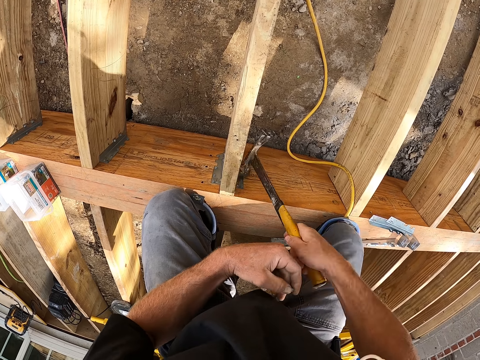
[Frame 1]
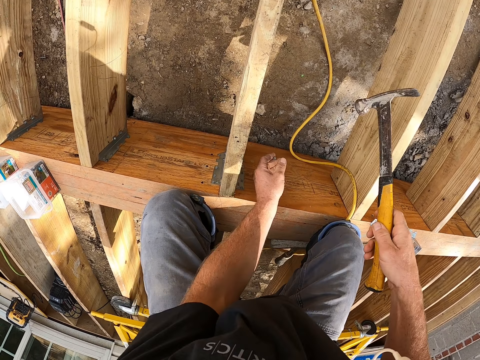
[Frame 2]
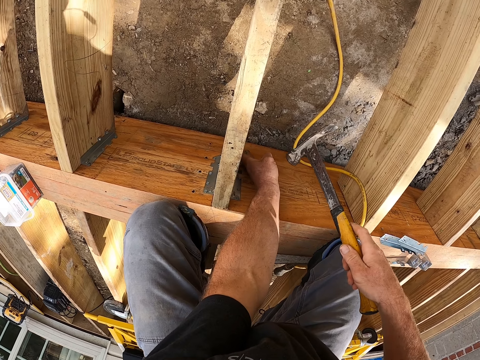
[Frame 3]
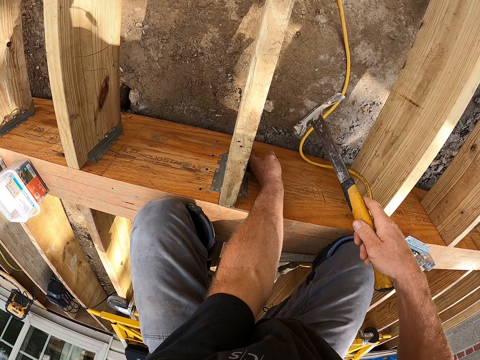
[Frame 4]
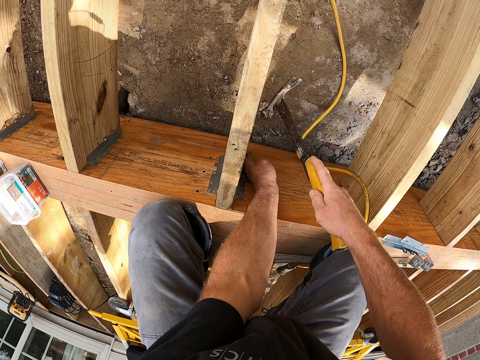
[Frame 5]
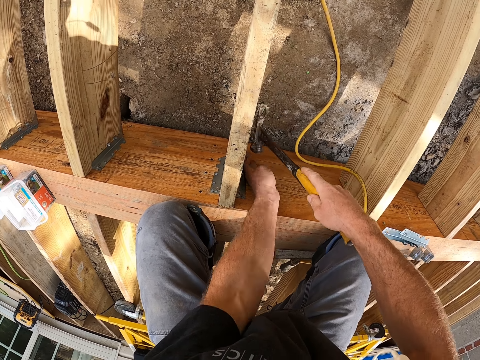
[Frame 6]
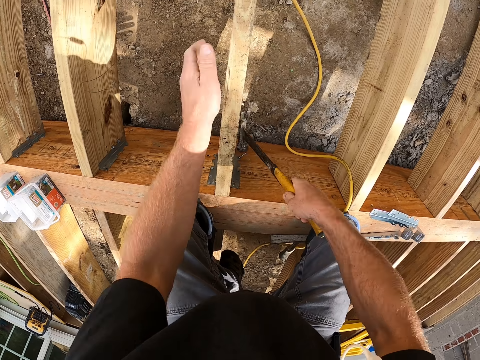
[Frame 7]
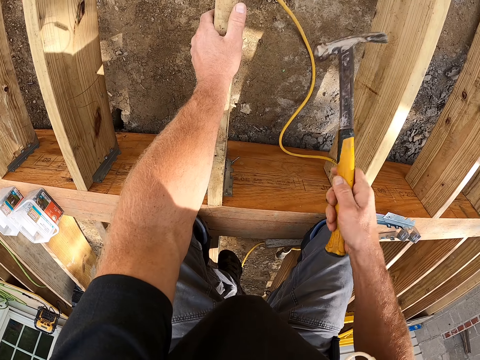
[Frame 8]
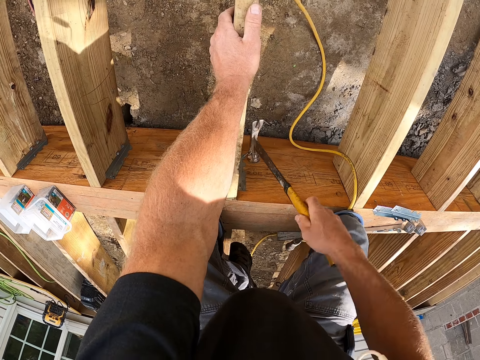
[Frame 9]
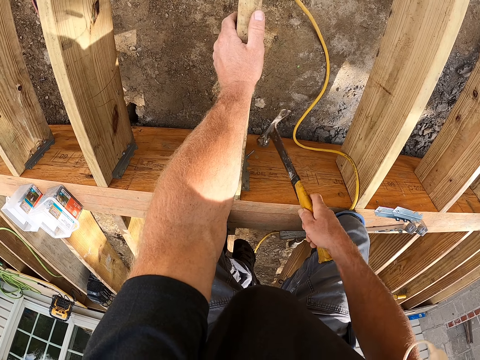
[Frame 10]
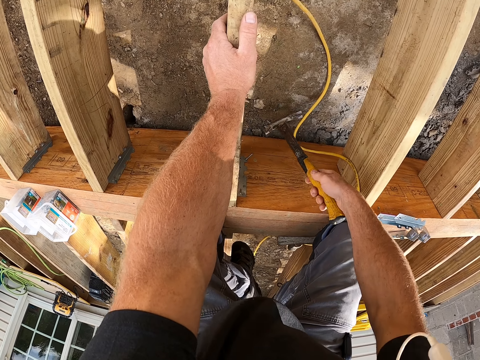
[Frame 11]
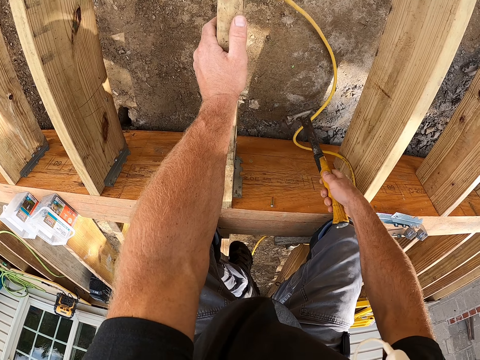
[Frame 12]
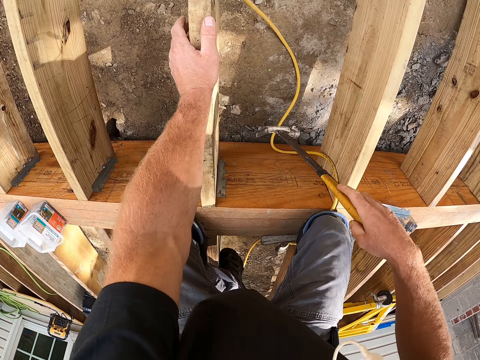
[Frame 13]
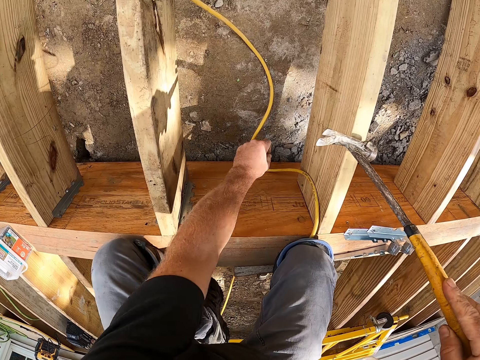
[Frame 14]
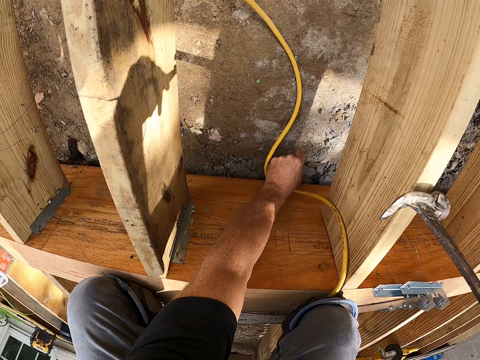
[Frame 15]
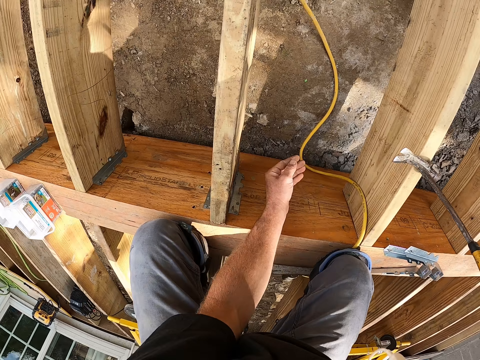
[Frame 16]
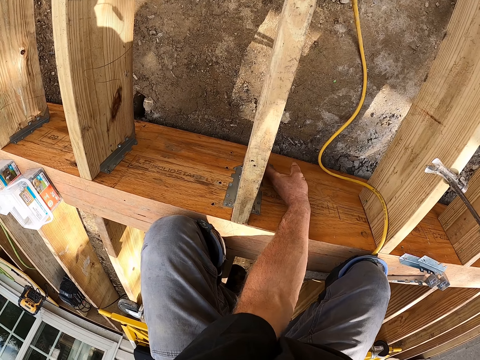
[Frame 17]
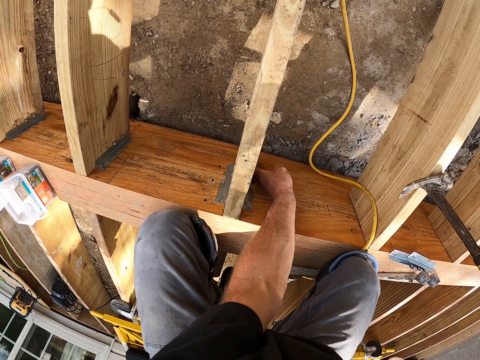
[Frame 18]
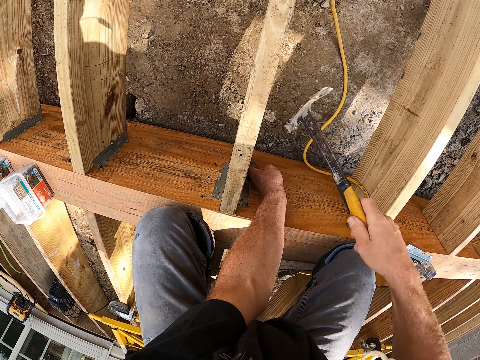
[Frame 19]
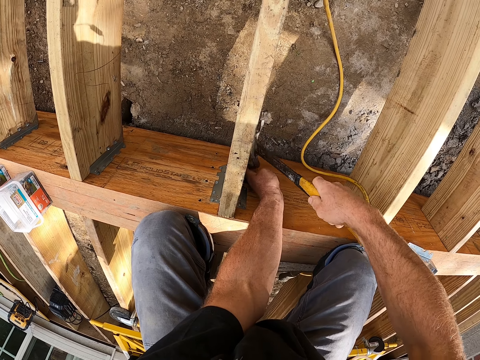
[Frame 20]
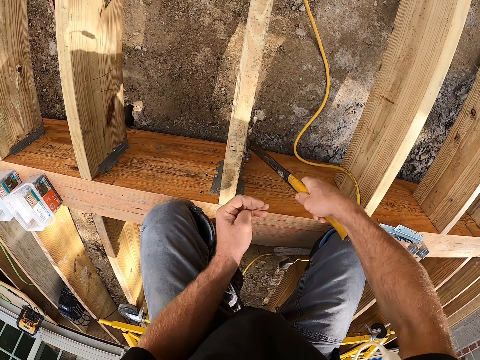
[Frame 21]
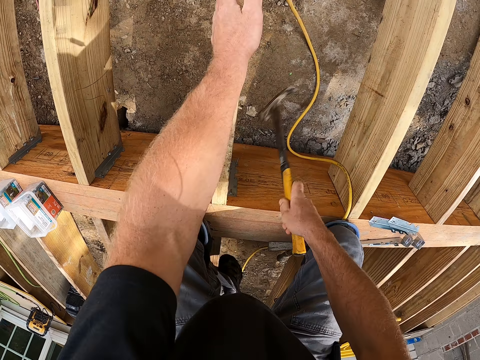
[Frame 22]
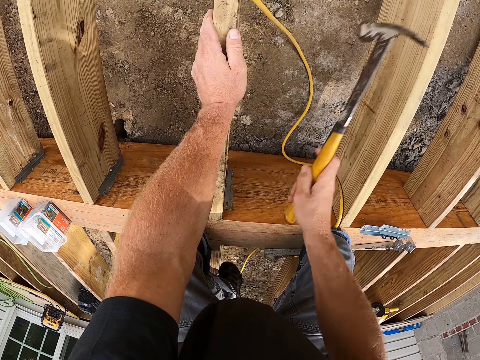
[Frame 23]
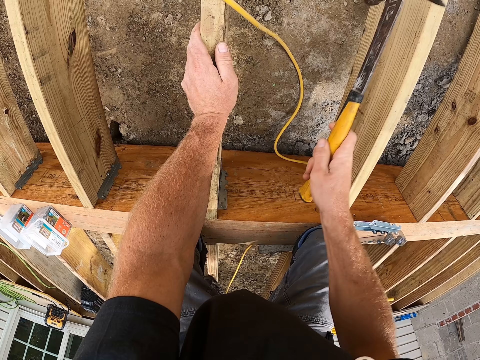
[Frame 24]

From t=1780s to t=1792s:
The camera wearer picks the steel nails on the ground. They hit the steel nail on the wood by the hammer.

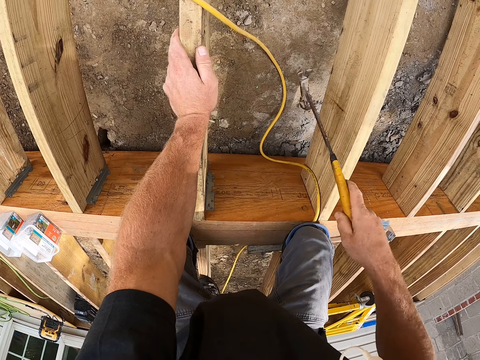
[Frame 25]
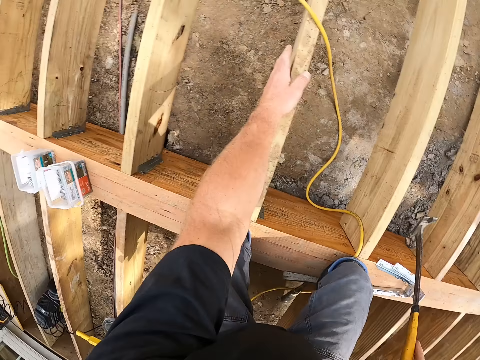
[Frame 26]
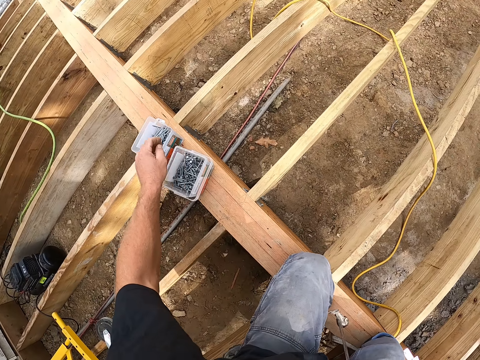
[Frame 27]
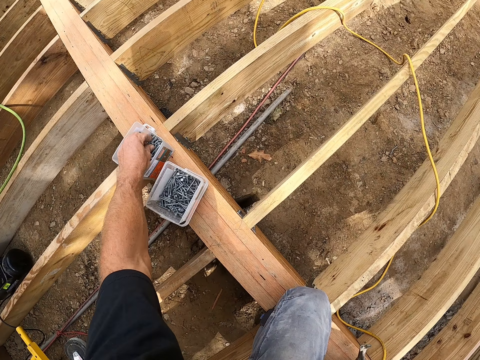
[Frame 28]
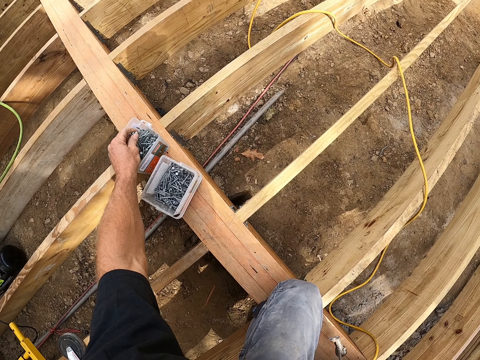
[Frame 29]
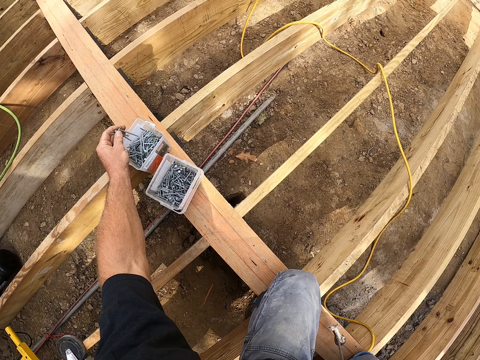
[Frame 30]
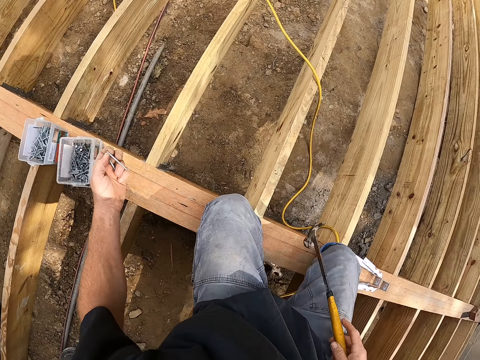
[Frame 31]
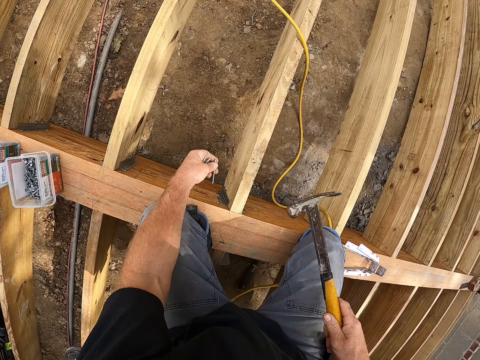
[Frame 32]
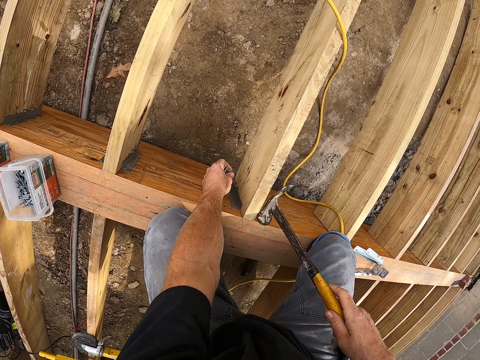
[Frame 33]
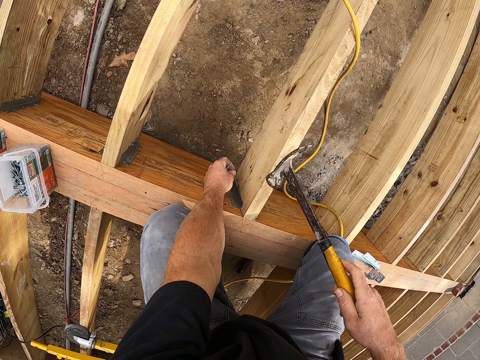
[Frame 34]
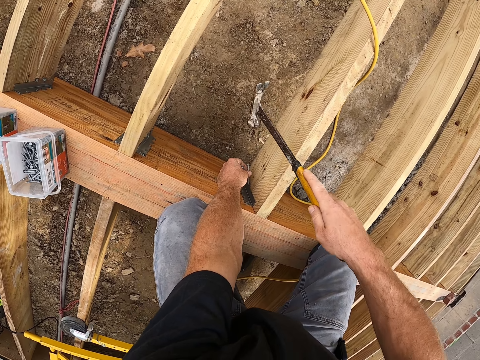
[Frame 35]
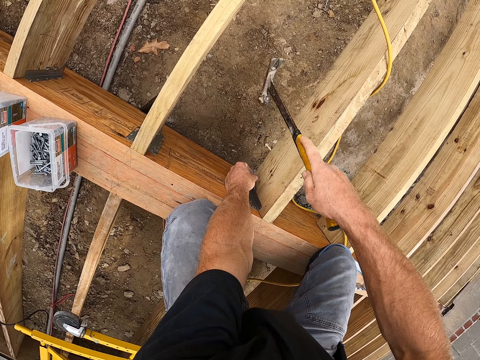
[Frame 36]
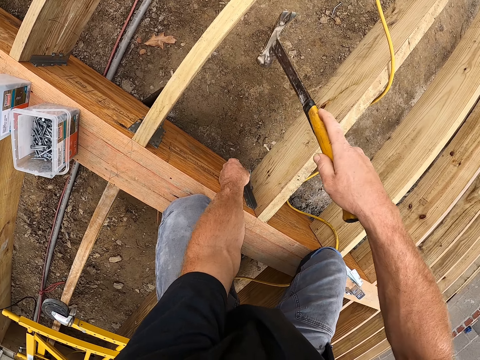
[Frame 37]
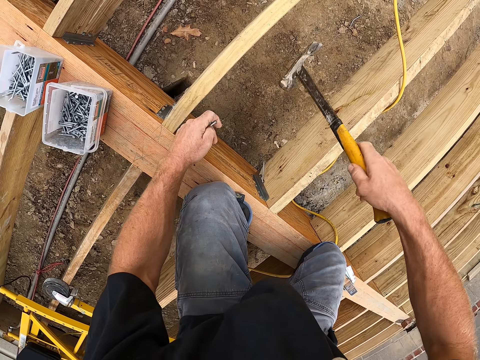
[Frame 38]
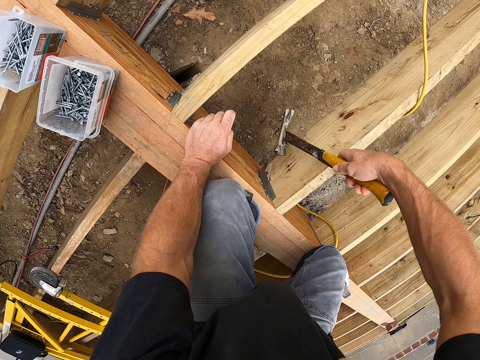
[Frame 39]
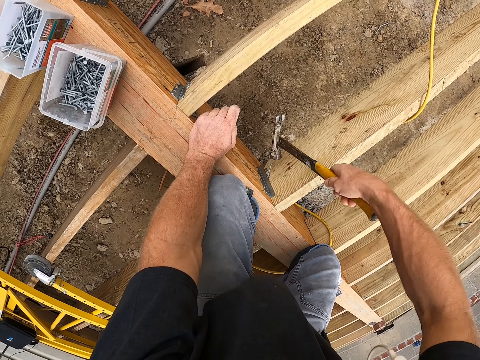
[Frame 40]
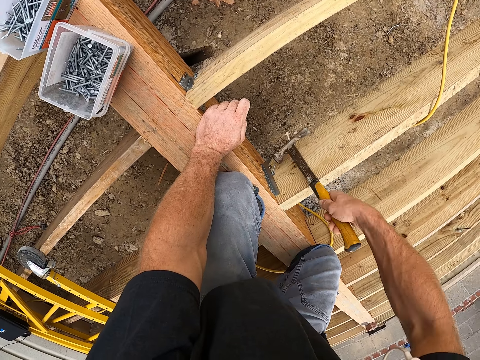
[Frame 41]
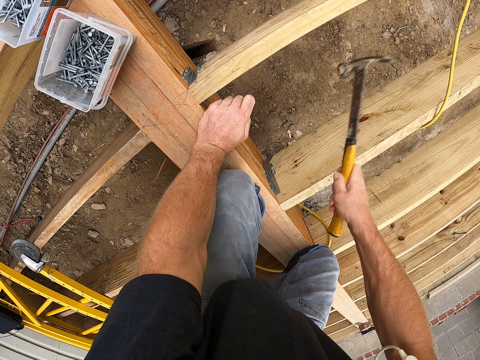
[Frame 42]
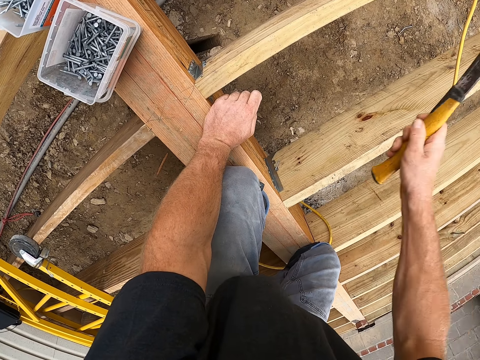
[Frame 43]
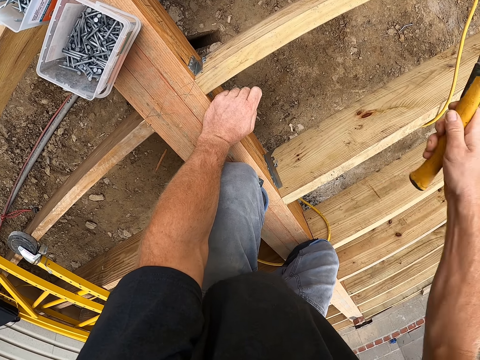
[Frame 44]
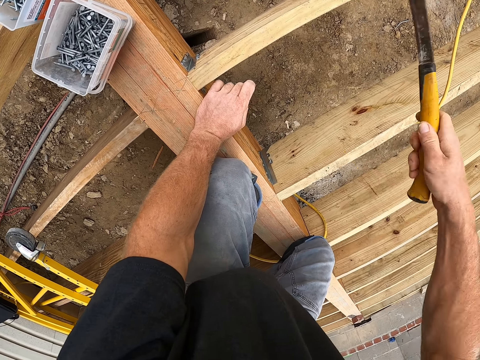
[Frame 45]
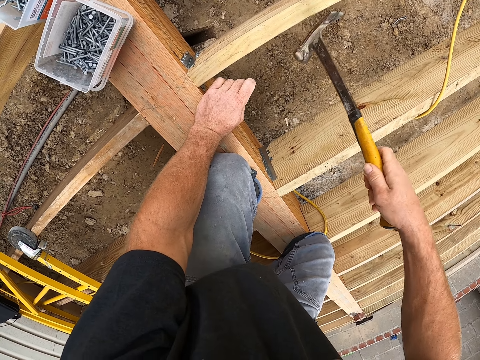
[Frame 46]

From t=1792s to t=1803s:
The camera wearer picks the steel nails in a container. They hit the steel nail on the wood by hammer.

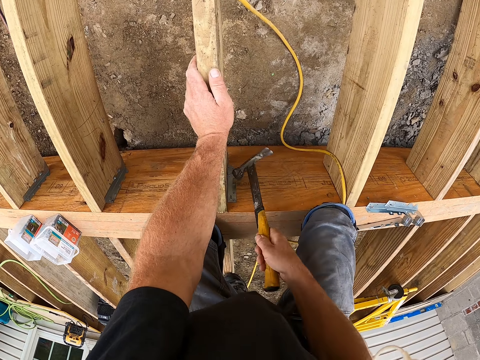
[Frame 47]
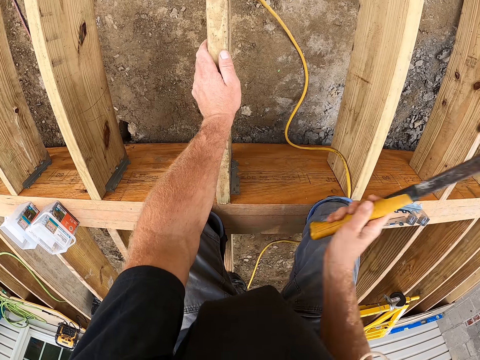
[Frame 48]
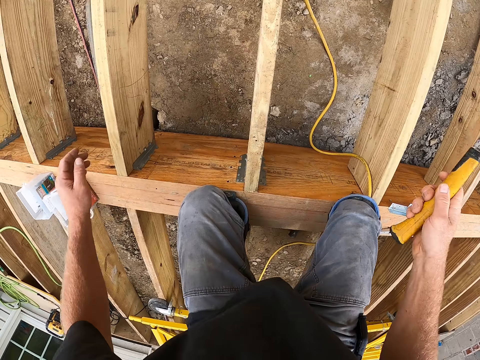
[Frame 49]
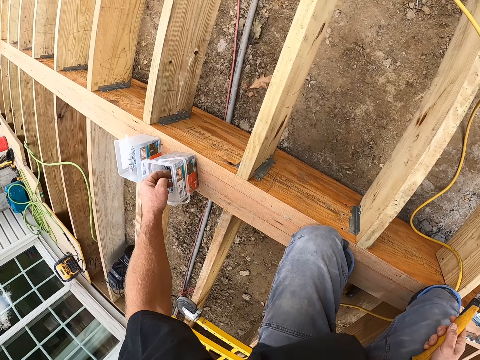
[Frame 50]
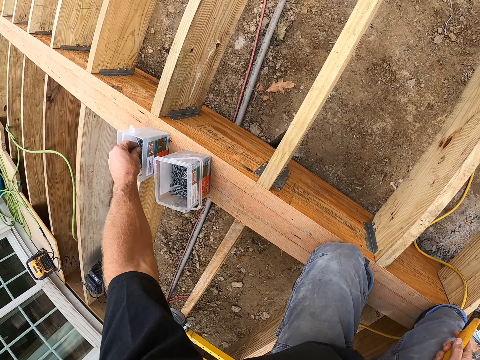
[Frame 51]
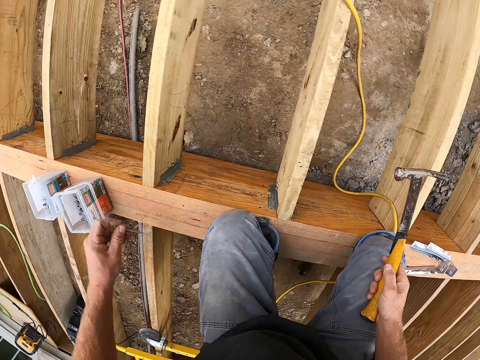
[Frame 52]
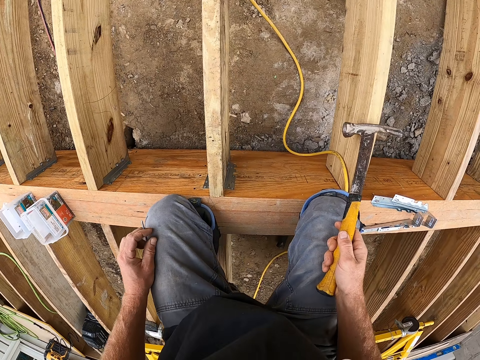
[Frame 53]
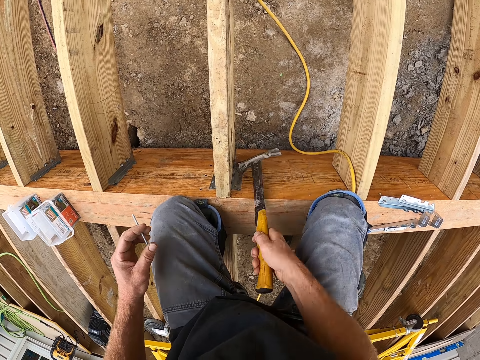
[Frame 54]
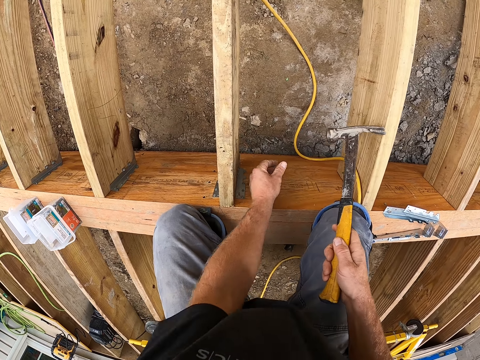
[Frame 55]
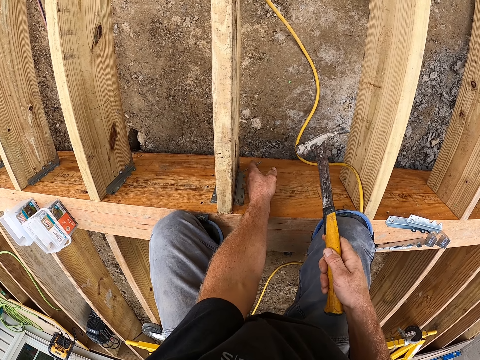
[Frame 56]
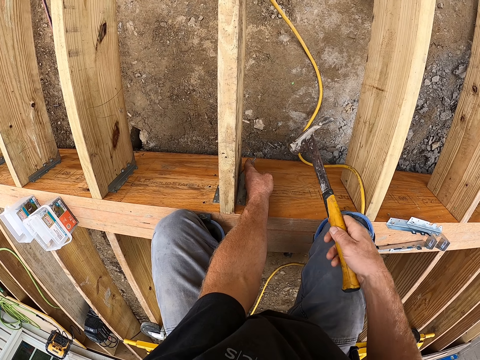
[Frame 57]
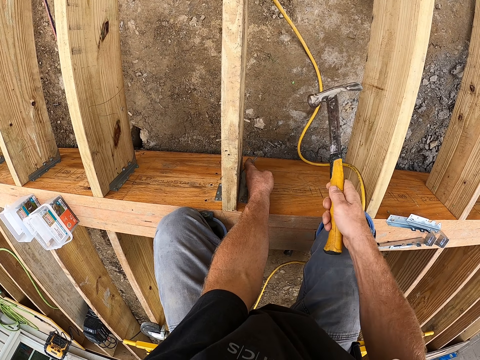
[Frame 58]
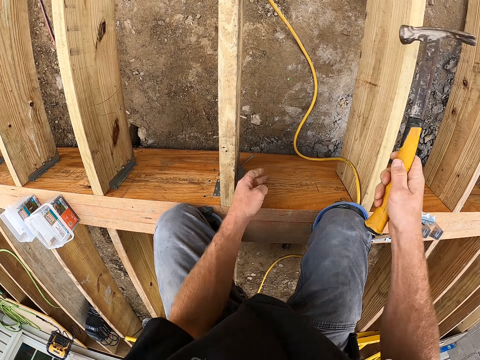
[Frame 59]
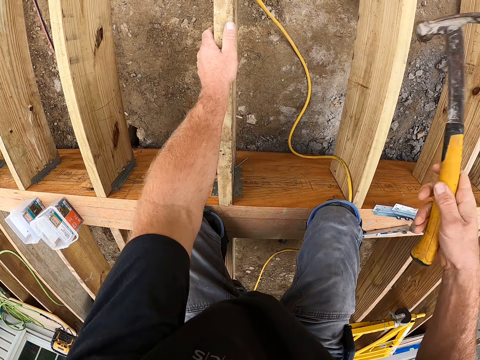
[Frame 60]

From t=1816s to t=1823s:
The camera wearer picks the steel nails in a container. They hit the steel nail on the wood by hammer.
